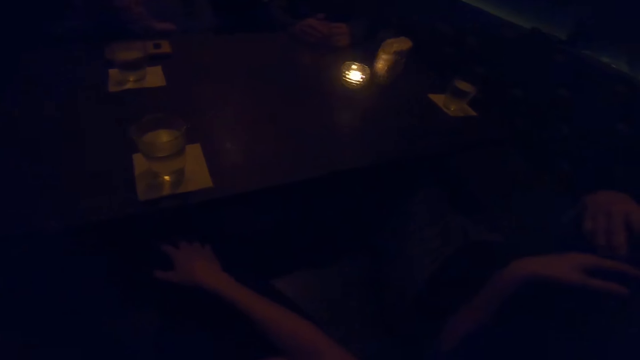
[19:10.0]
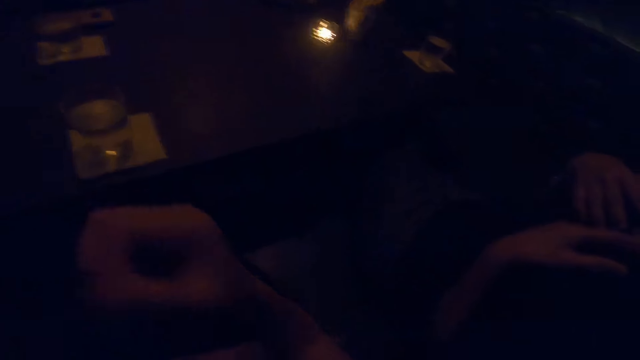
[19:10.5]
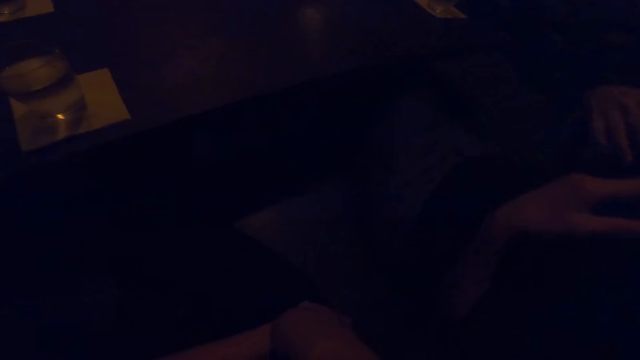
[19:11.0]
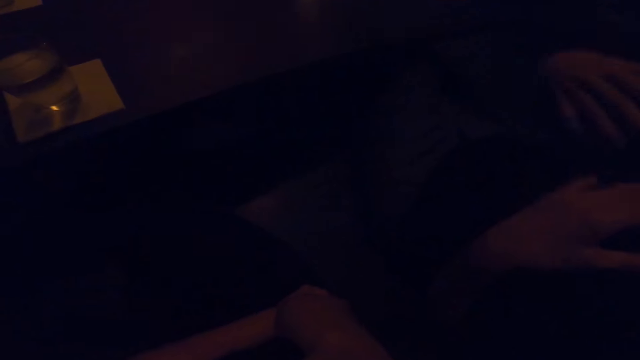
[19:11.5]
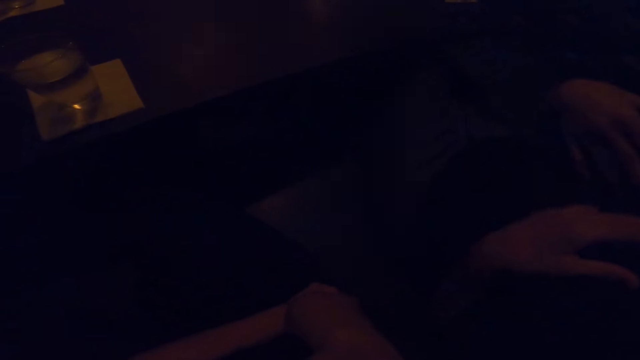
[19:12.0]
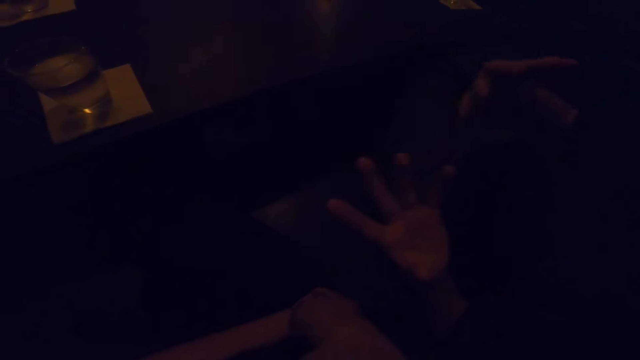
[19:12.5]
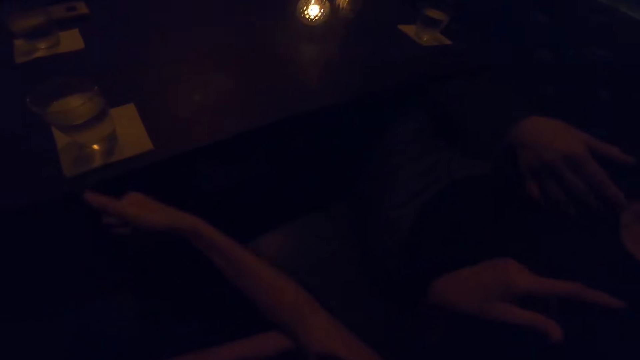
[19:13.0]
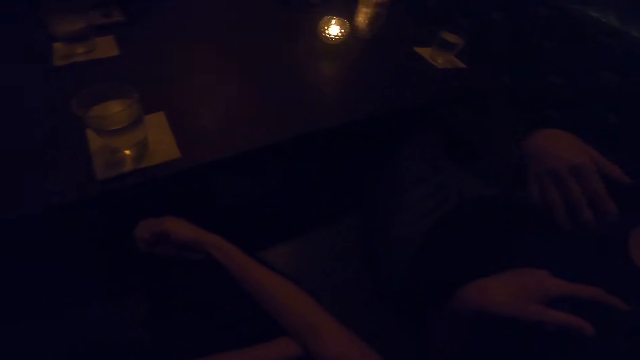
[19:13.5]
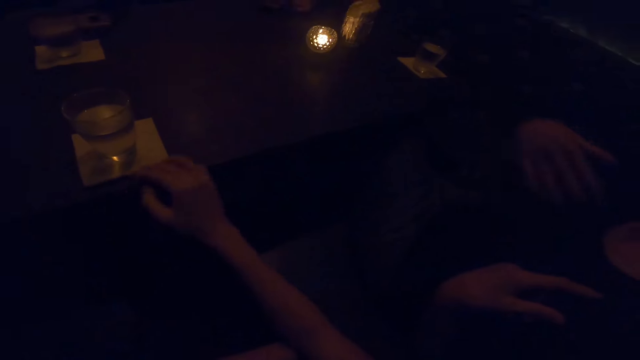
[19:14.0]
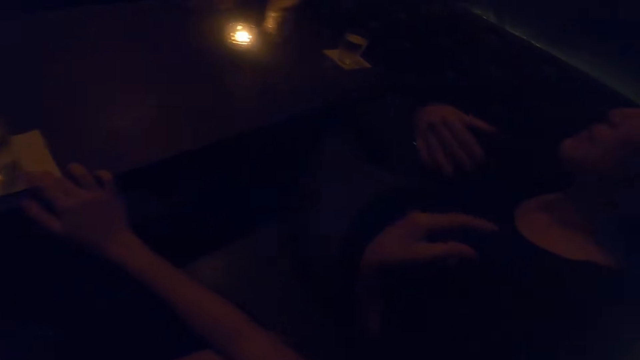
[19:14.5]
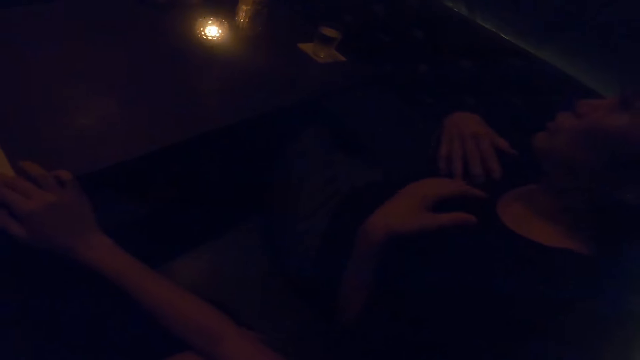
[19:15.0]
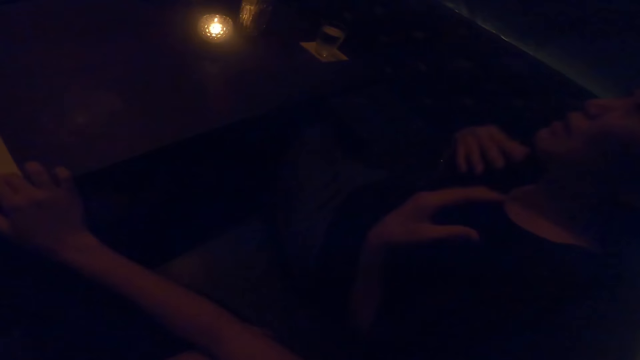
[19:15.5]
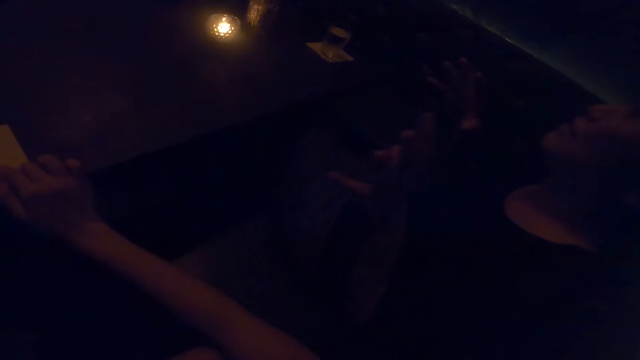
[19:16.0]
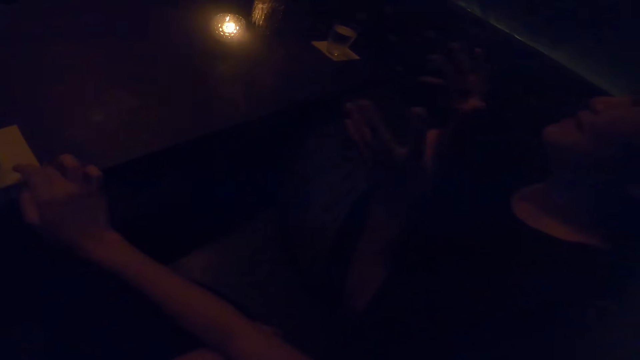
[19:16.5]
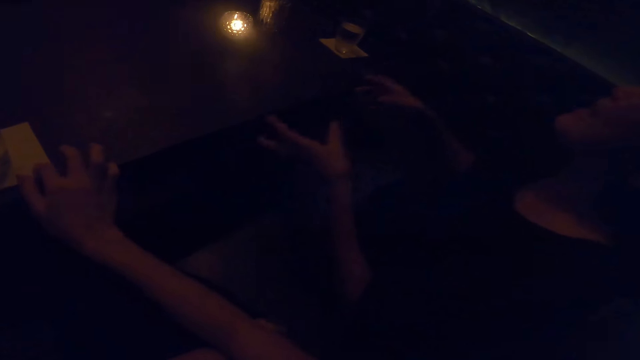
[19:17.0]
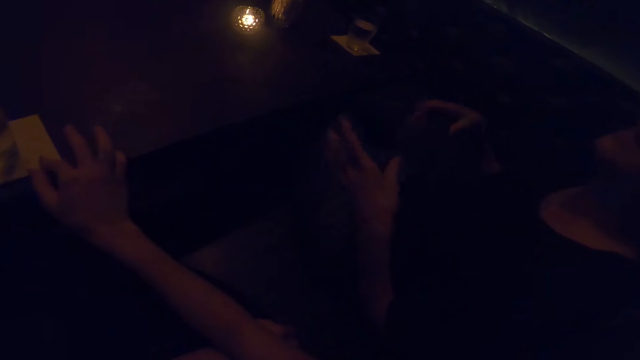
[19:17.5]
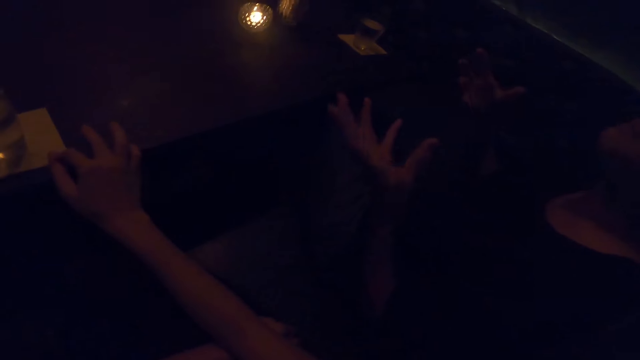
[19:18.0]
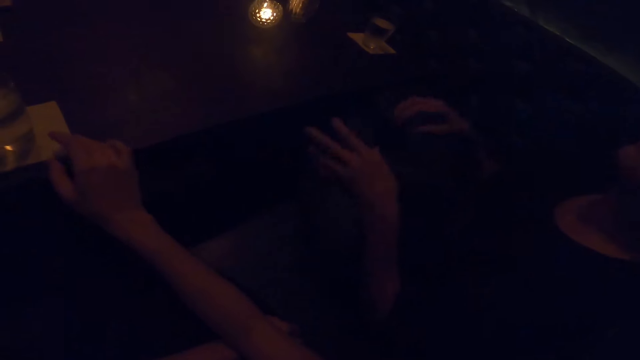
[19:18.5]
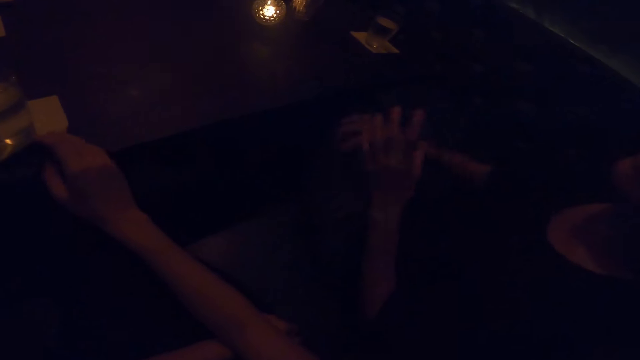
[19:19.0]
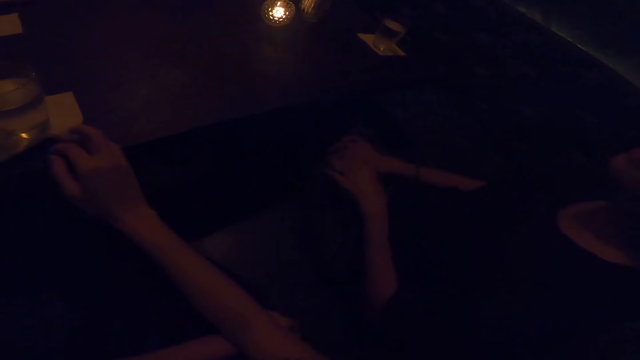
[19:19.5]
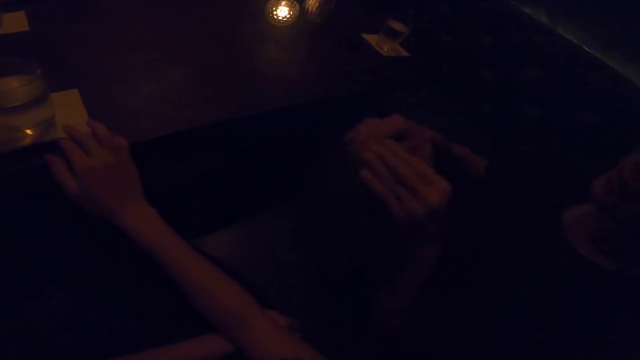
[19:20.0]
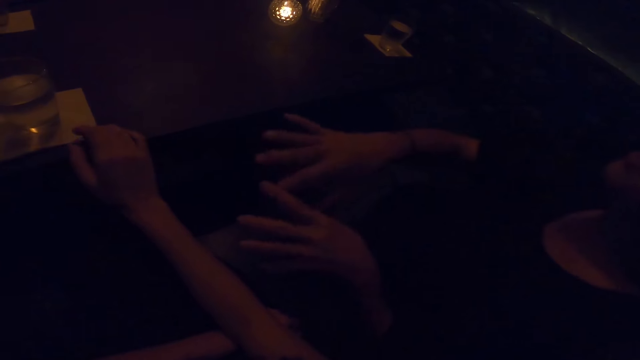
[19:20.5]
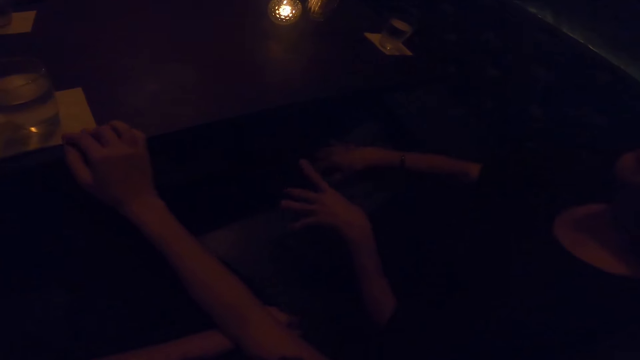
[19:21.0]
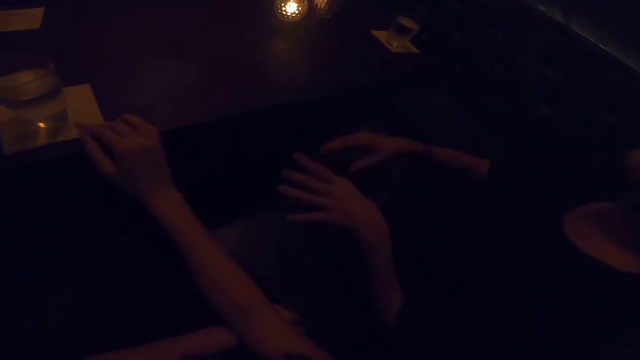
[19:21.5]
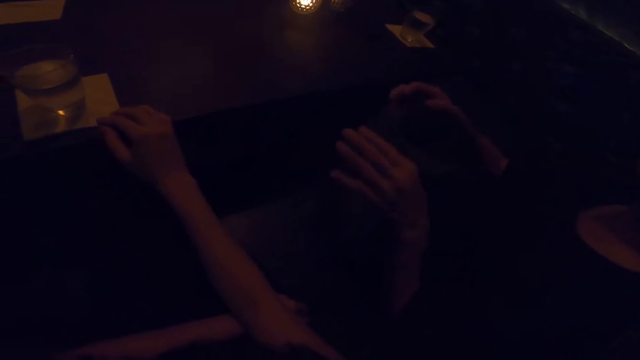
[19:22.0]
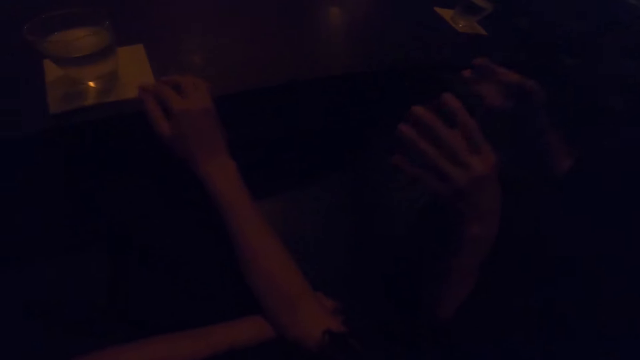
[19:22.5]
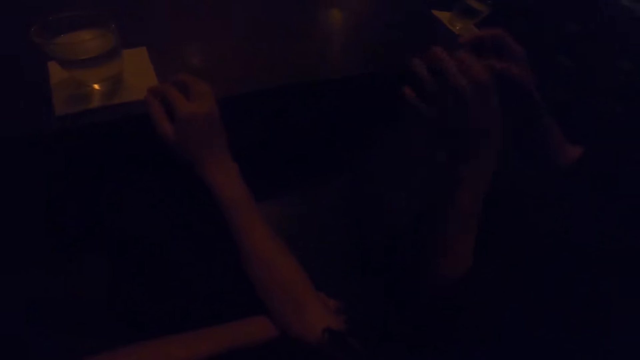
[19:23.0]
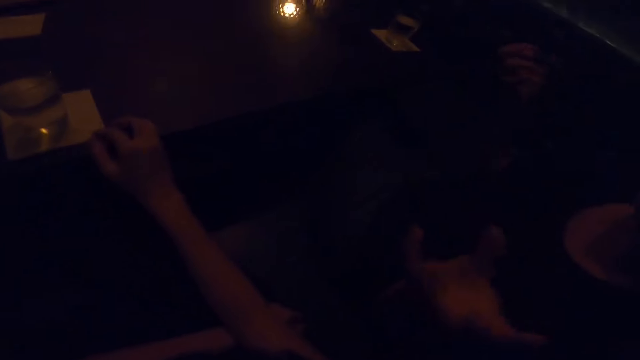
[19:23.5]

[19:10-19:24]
The camera wearer adjusts the serviette on the table with her right hand. She touches the serviette with her hand.

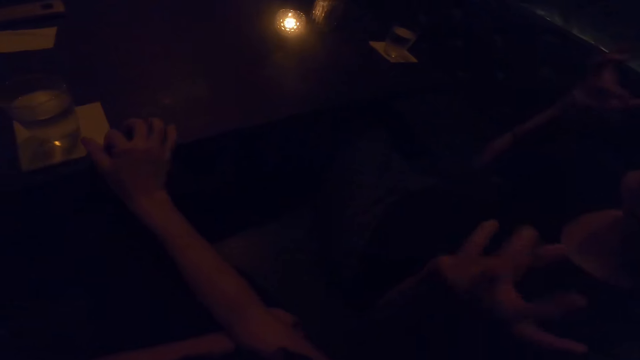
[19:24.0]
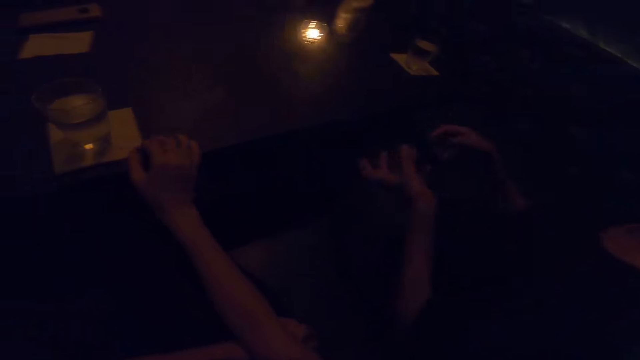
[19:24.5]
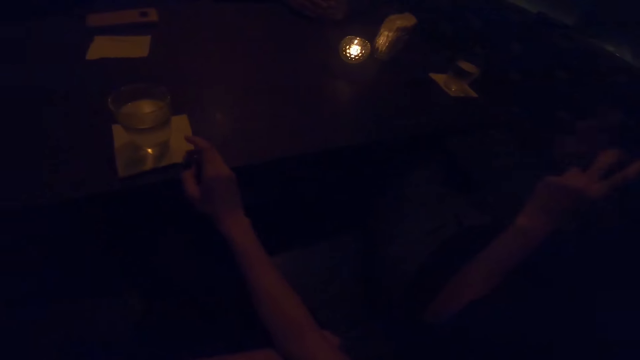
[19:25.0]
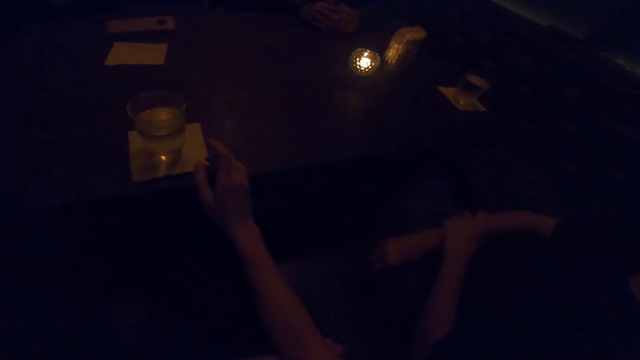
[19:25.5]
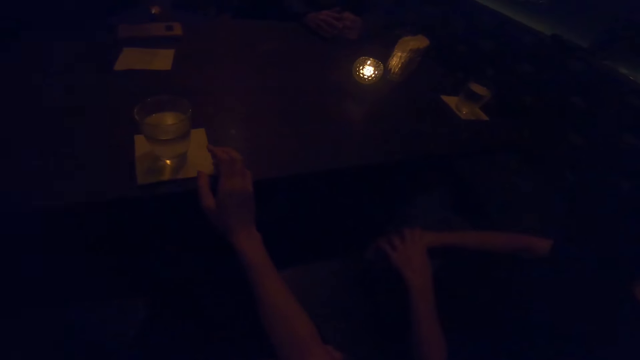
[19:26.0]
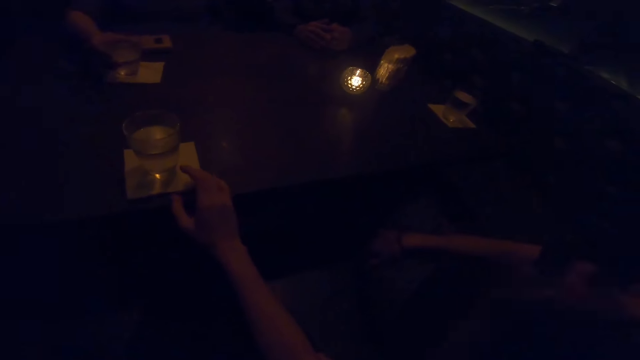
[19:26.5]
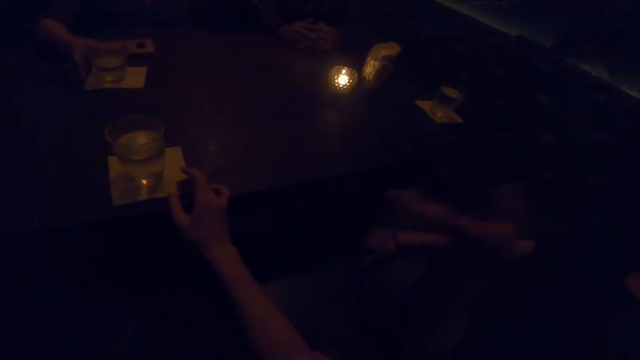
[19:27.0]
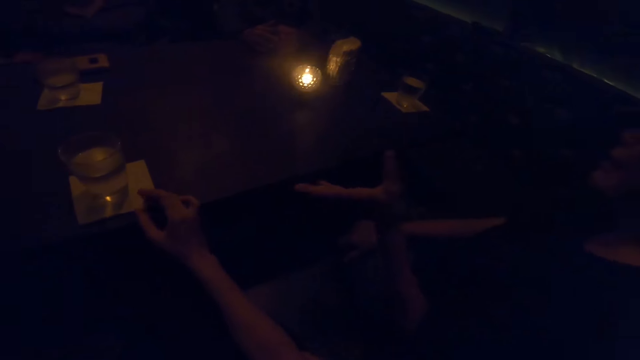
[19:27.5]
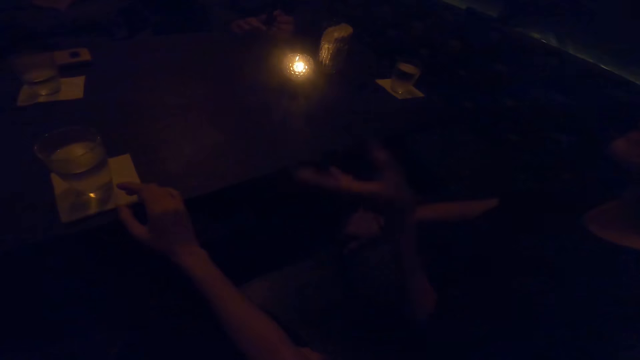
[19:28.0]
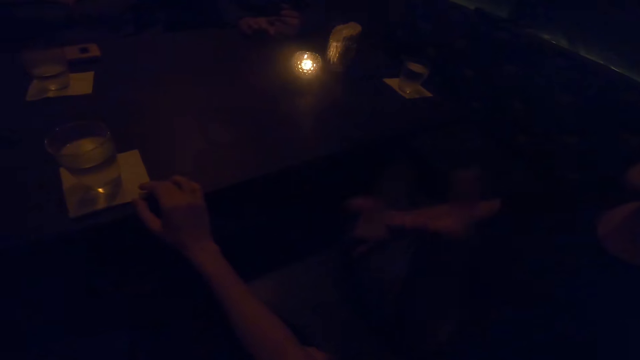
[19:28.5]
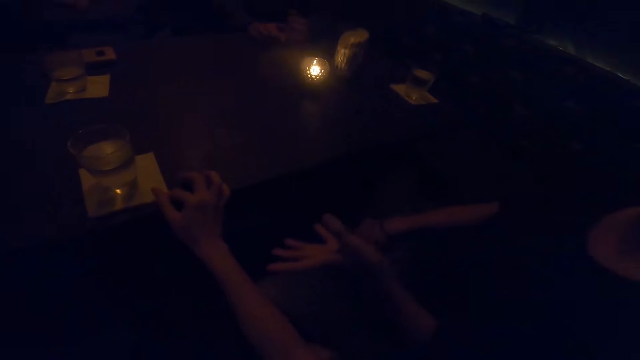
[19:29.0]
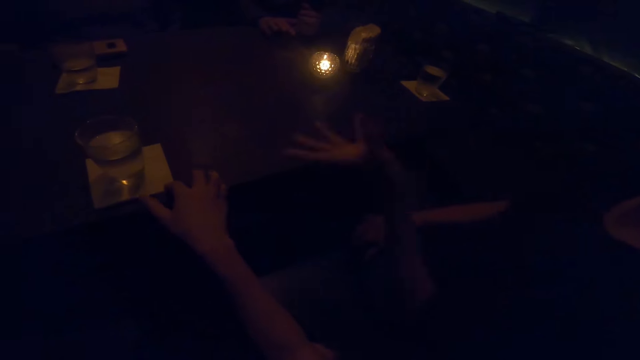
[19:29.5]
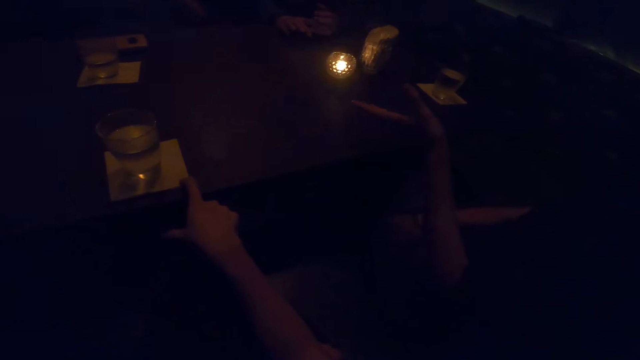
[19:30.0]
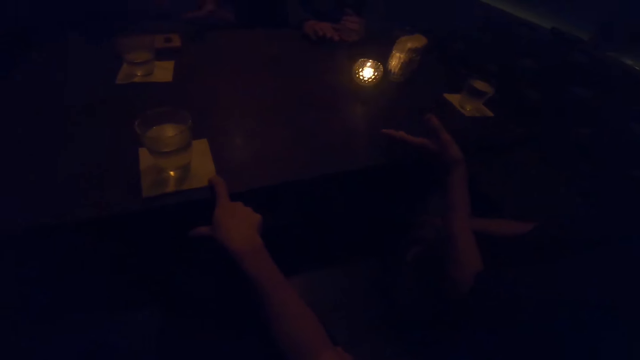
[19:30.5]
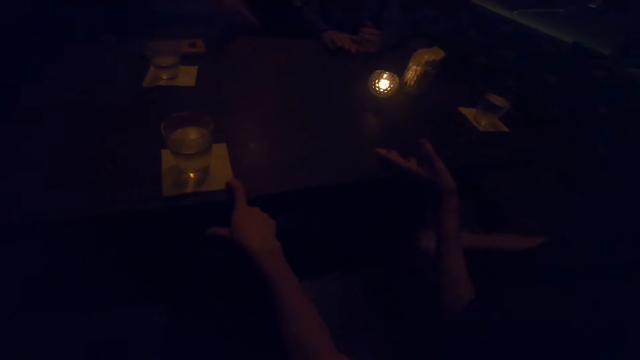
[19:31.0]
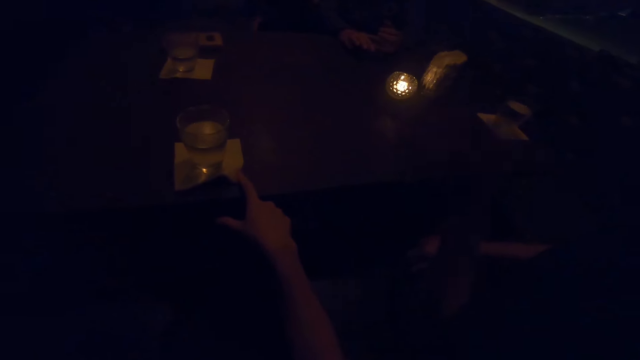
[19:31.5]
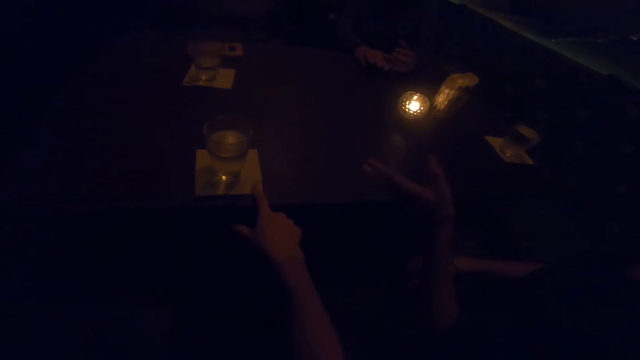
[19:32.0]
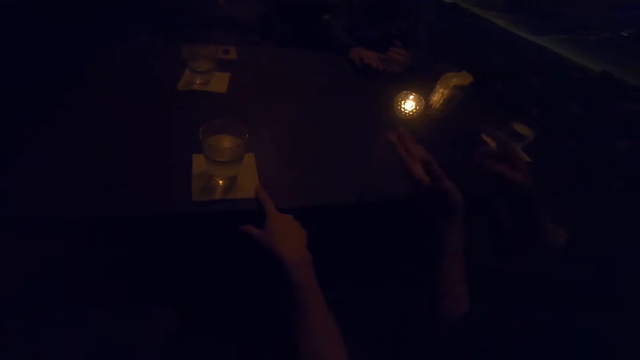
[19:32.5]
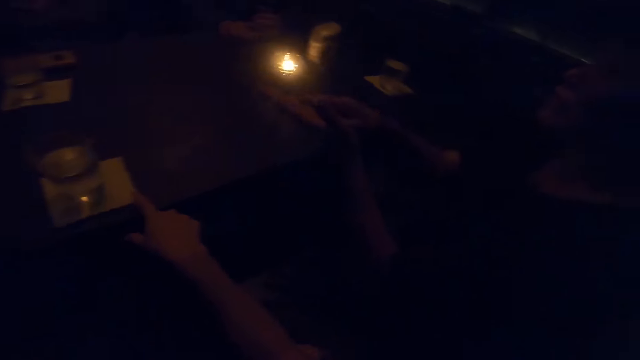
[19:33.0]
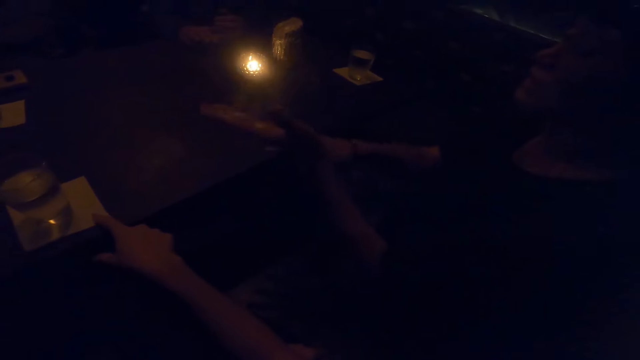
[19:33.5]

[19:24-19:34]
The woman drops the cup on the table.
